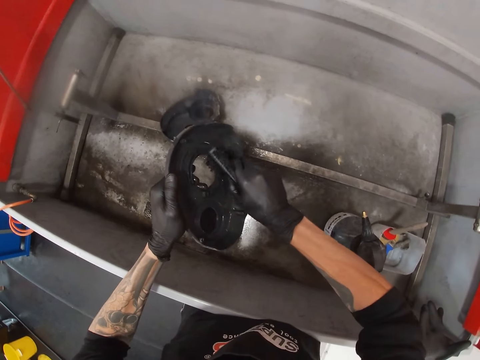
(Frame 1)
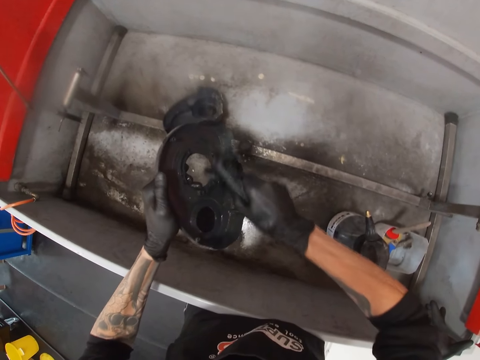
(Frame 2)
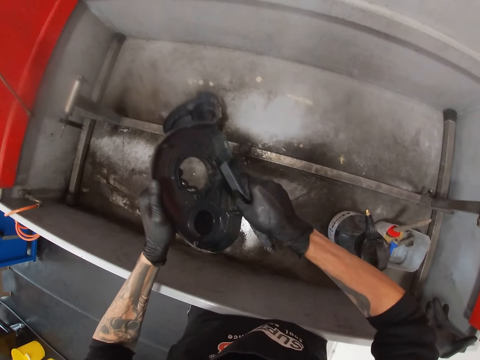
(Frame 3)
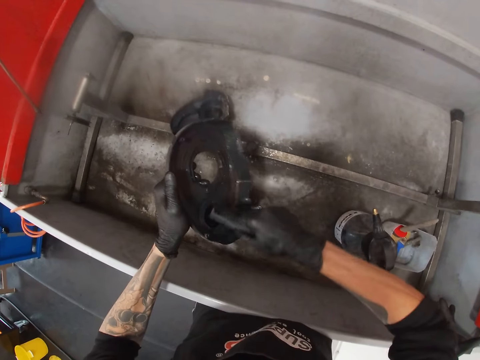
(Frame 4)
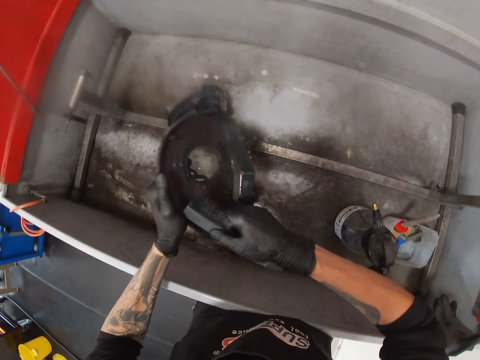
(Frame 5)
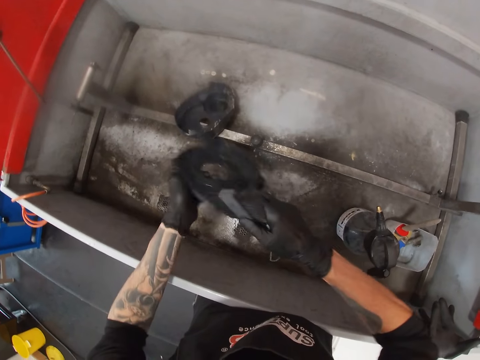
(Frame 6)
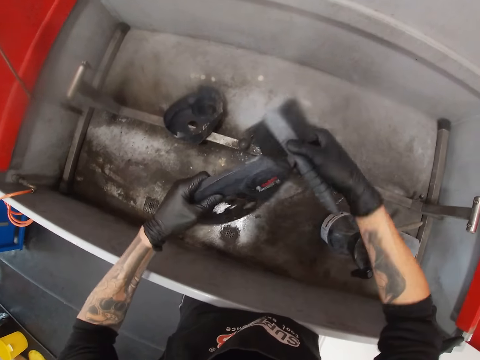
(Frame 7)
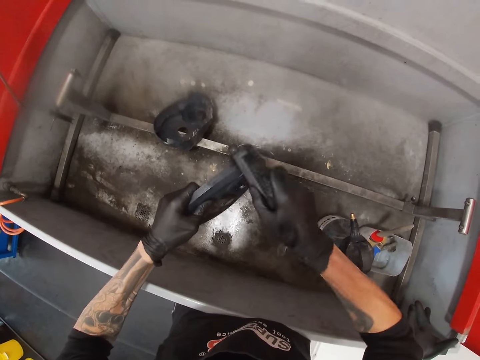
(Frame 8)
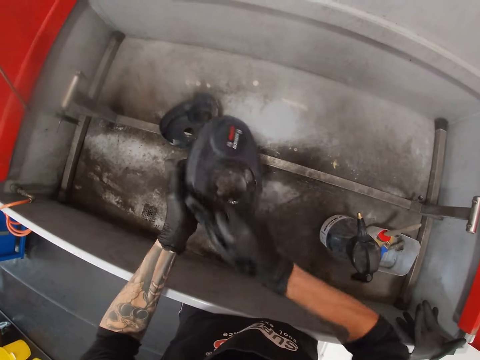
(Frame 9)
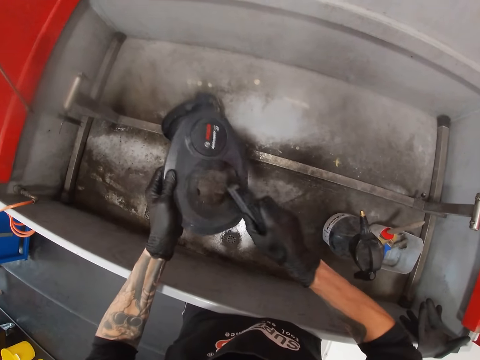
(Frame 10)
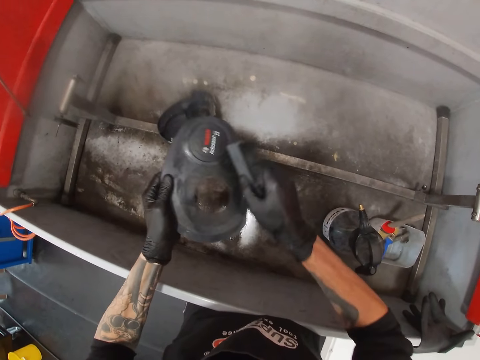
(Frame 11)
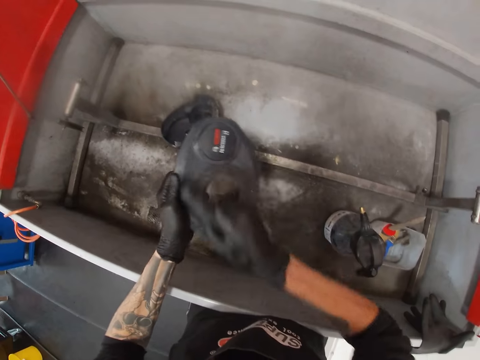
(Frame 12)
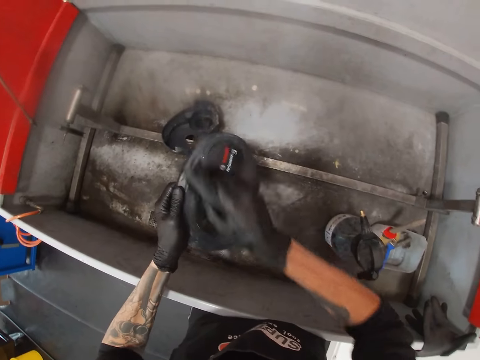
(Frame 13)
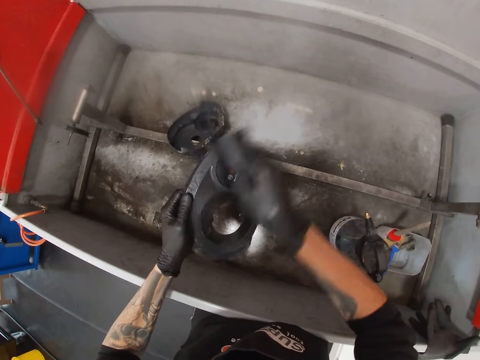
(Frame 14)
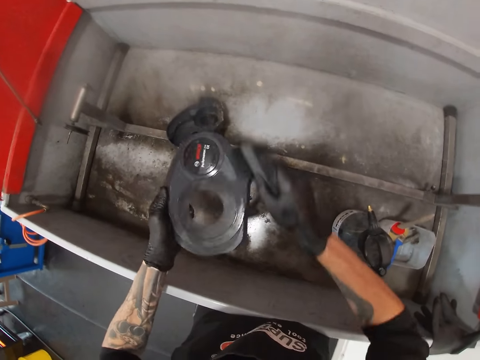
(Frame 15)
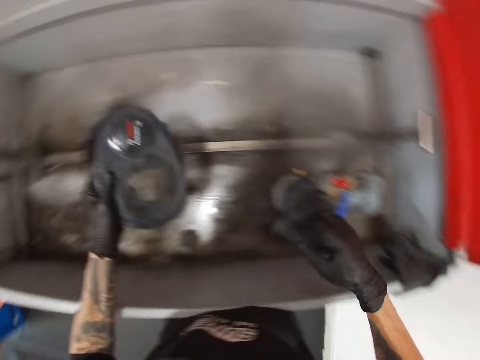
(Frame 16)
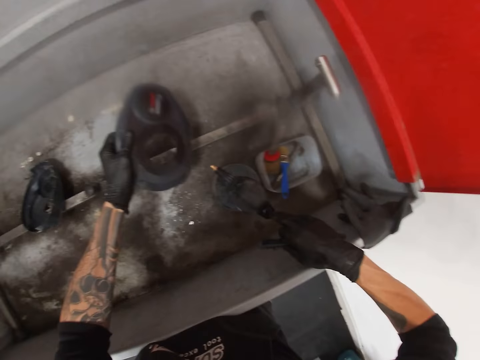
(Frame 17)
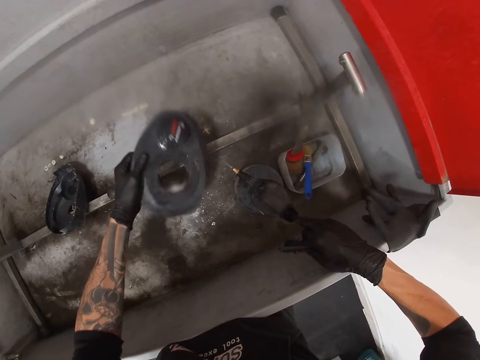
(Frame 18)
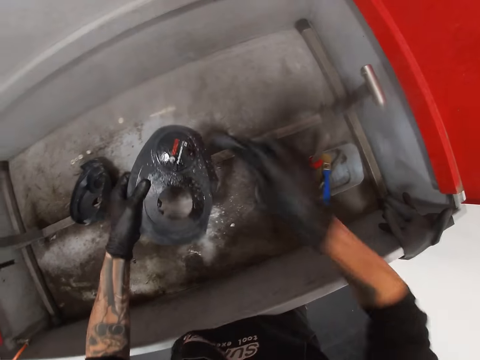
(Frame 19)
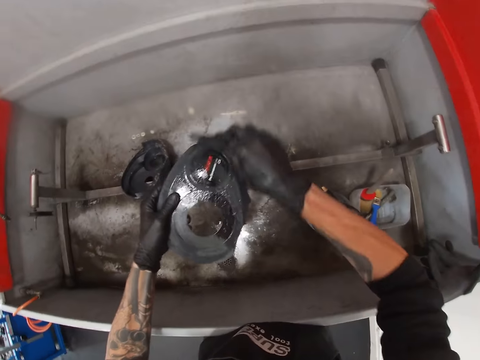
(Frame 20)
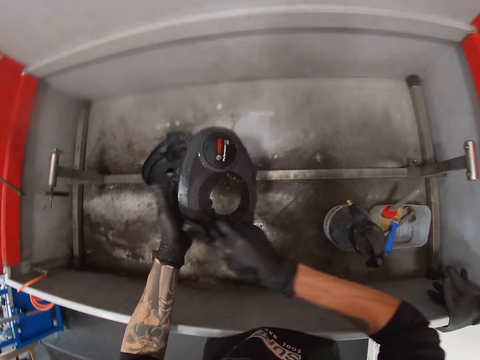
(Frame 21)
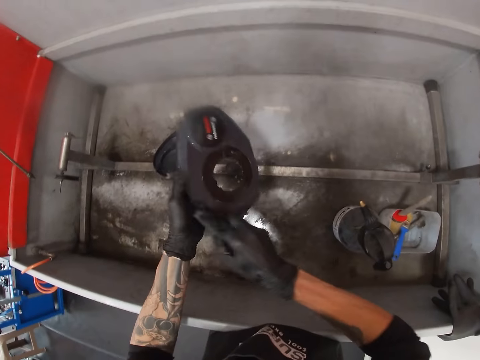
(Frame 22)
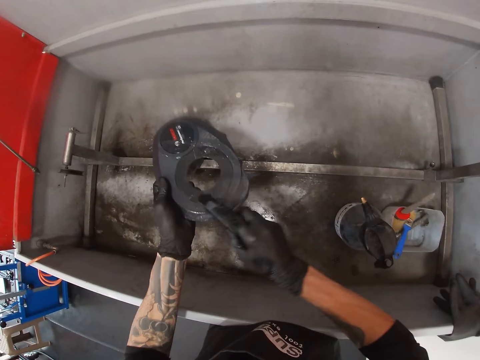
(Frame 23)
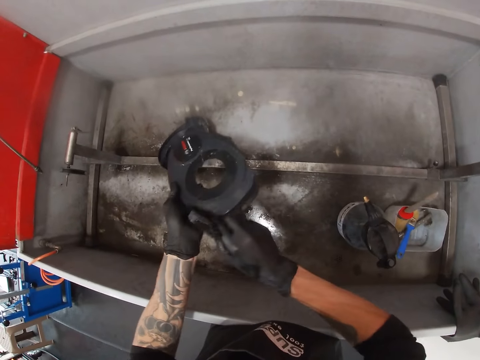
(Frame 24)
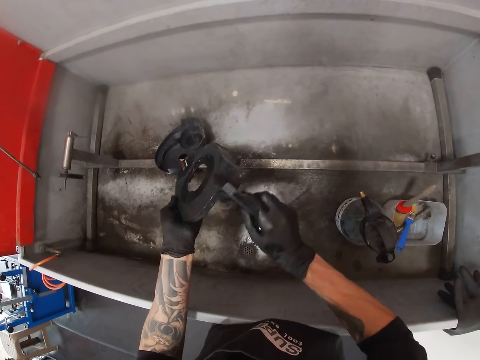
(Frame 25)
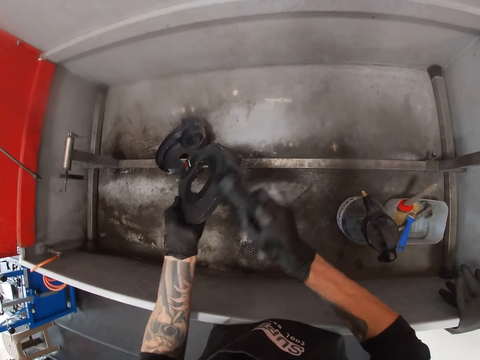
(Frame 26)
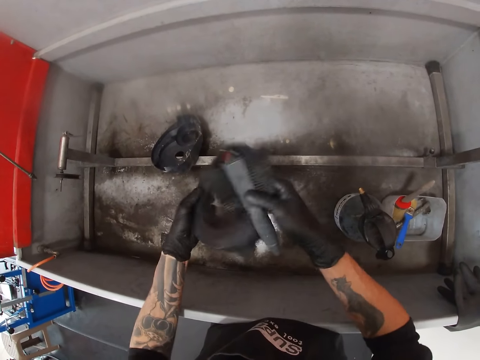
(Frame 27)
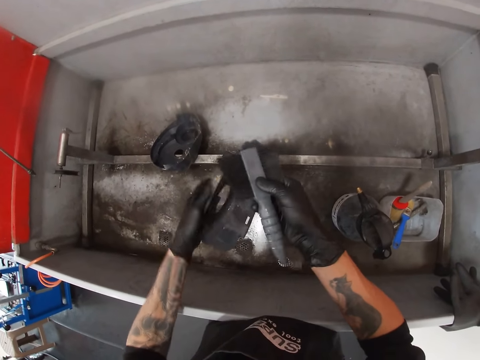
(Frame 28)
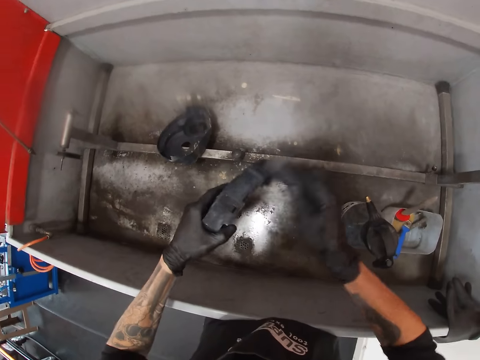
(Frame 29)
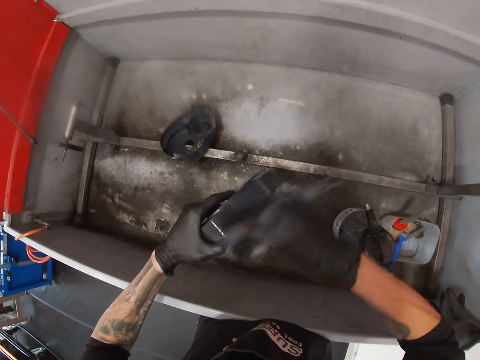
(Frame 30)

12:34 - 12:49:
The camera wearer turns over the engine cover with both hands. He scrubs the engine cover in his left hand with the brush in his right hand. He sprays the engine cover in his left hand with the spray bottle in his right hand. He scrubs the engine cover in his left hand with the brush in his right hand.

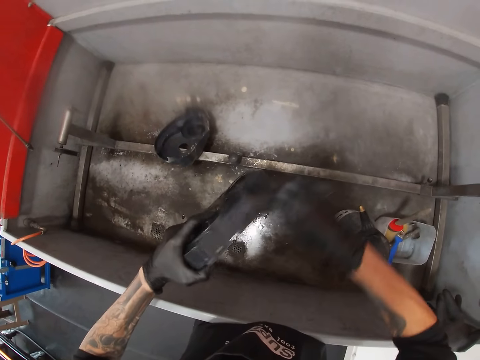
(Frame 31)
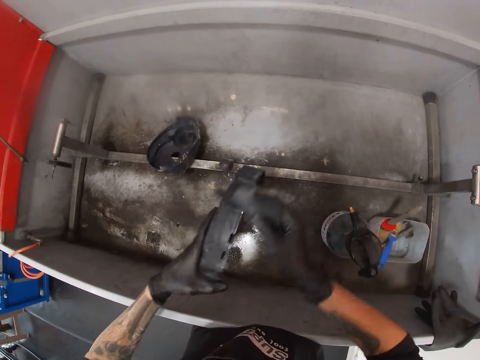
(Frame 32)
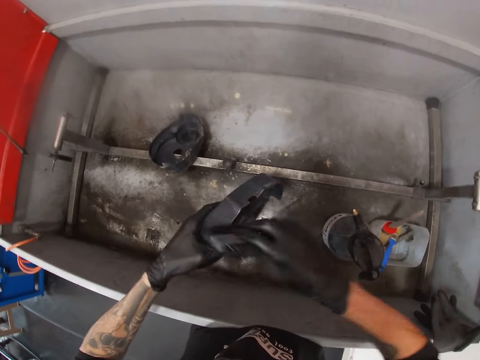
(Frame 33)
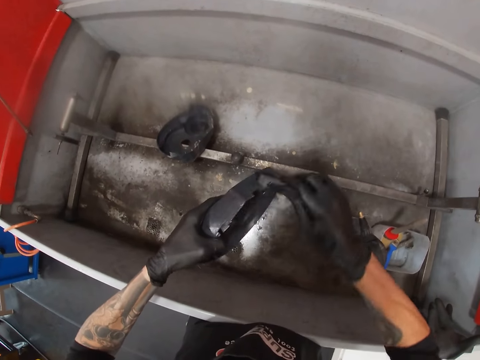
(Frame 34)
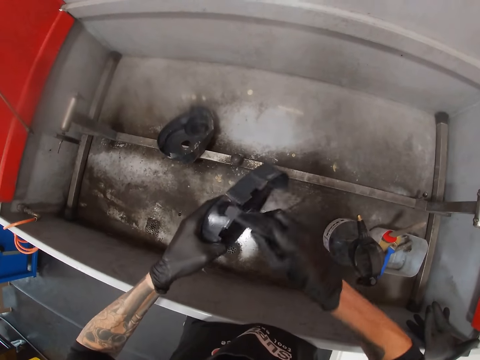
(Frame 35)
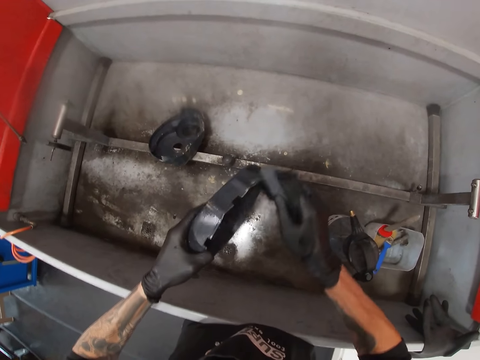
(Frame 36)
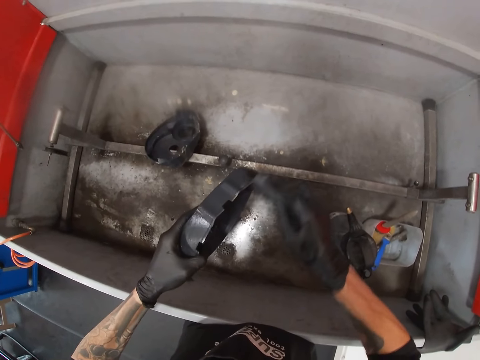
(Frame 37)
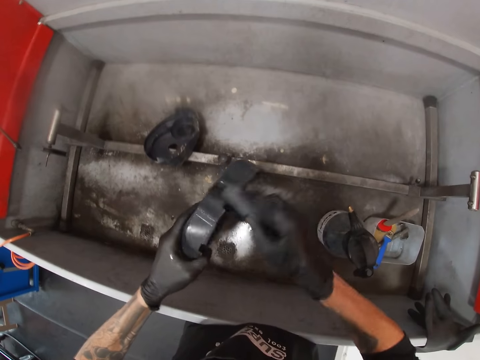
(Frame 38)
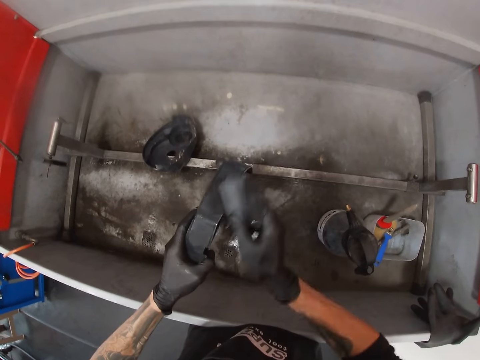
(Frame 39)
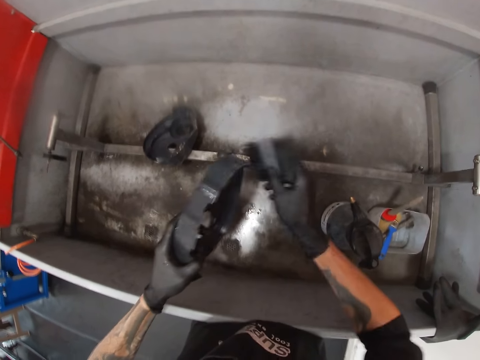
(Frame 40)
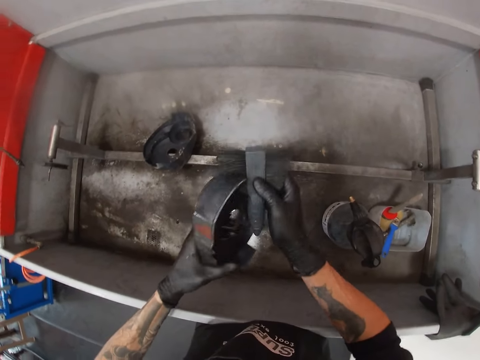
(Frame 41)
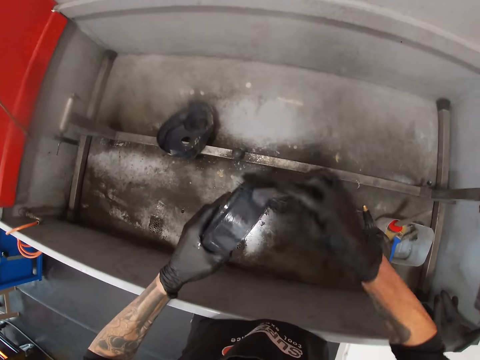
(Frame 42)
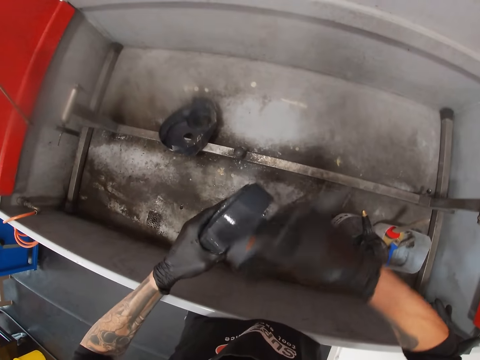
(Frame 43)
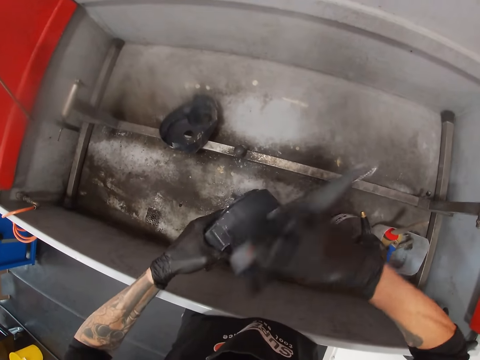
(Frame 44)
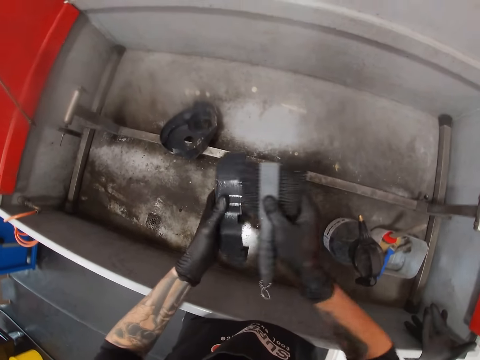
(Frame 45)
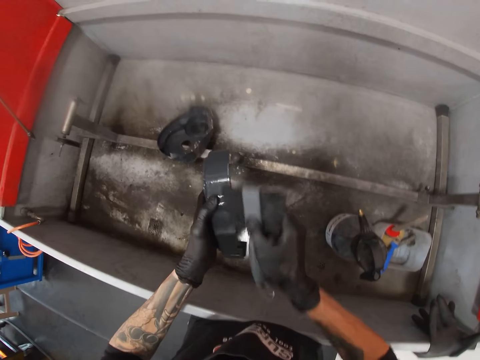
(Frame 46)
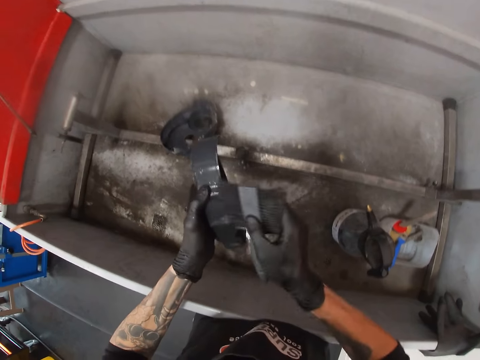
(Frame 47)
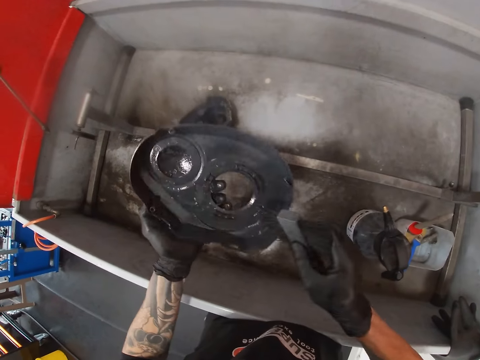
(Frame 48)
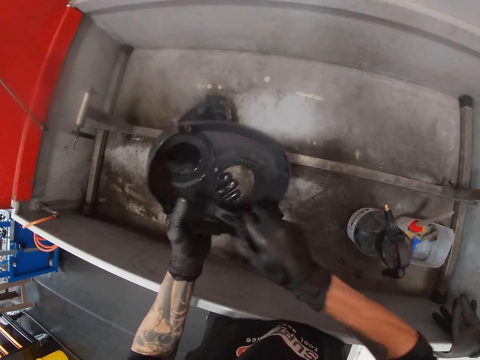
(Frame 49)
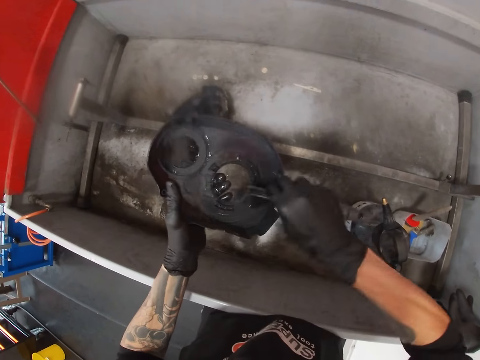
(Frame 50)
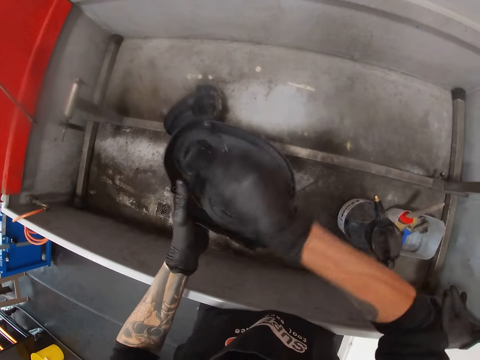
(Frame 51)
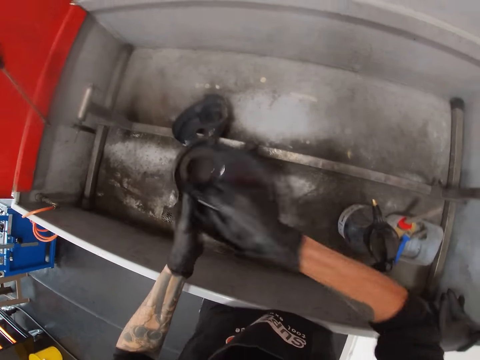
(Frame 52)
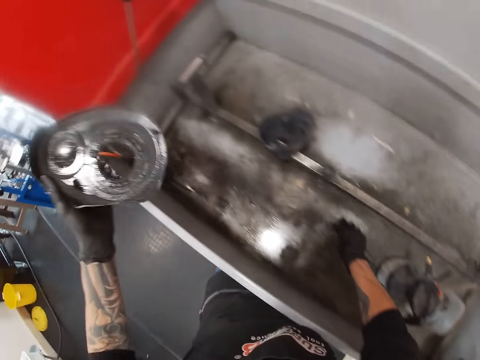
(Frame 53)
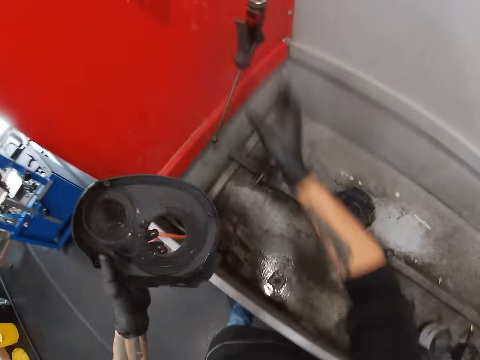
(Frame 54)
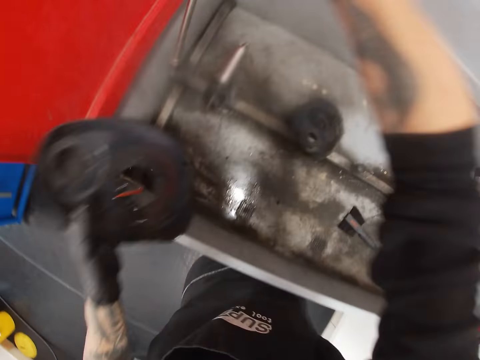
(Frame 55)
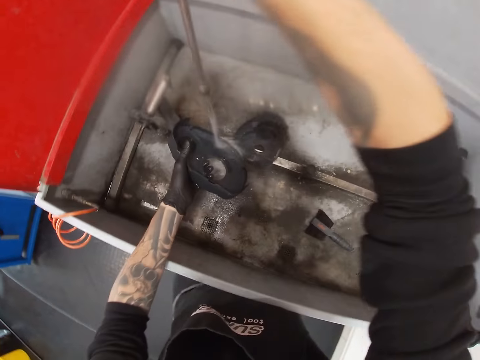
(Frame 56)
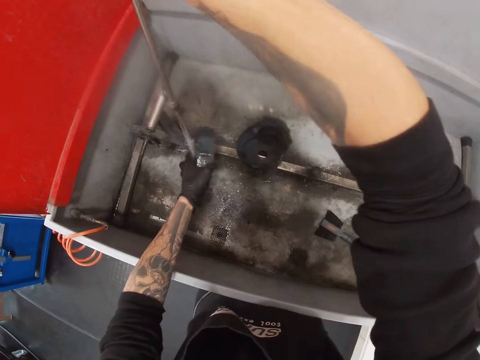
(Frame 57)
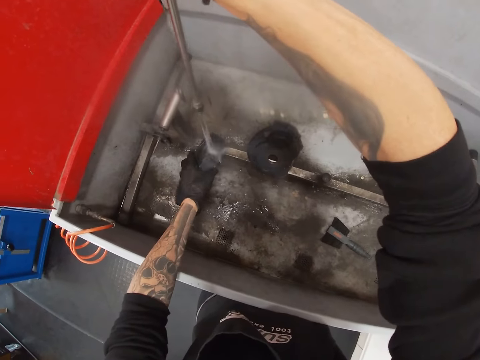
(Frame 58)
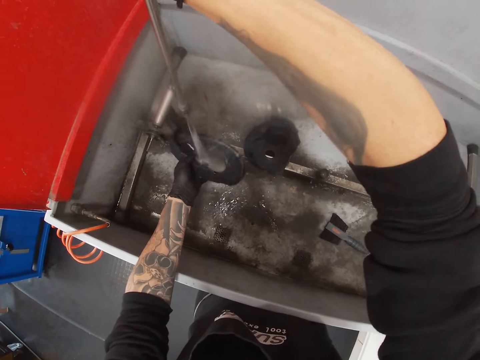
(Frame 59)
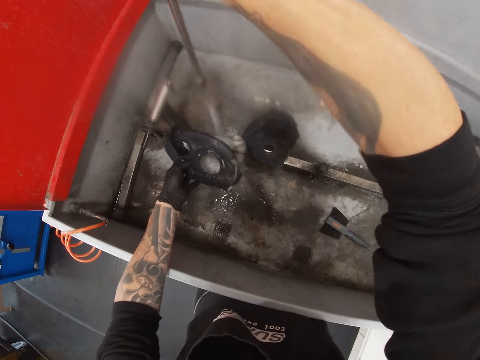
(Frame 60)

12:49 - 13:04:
The camera wearer places the brush in his right hand in the bicycle wash station. He holds a hose from the side of the bicycle wash station with his right hand. He sprays the engine cover in his left hand with the hose in his right hand.
